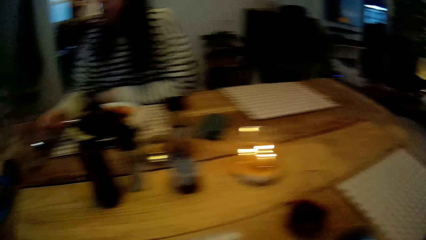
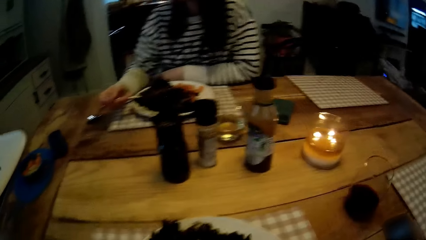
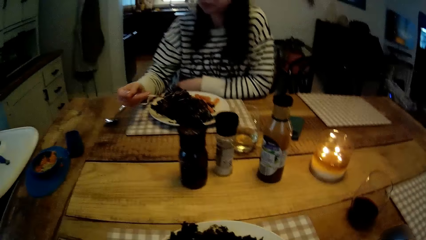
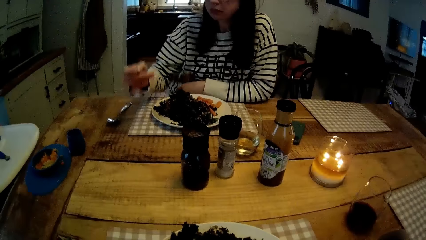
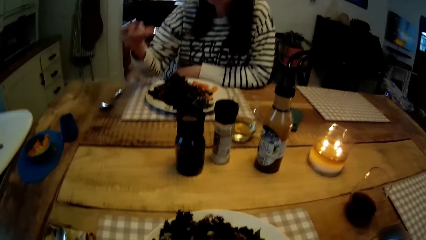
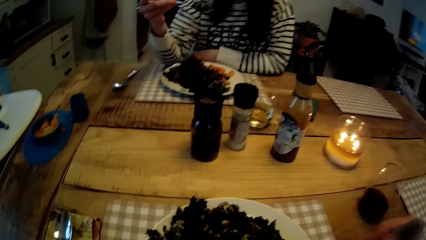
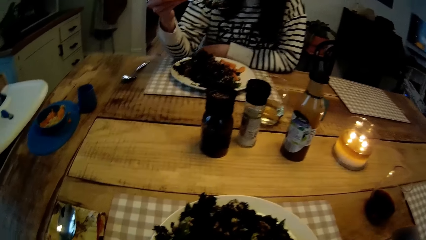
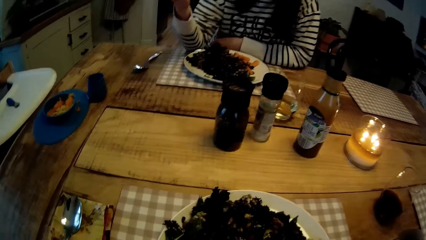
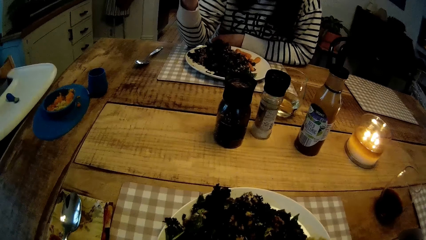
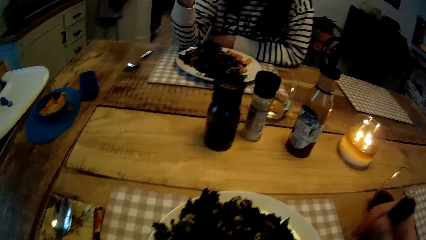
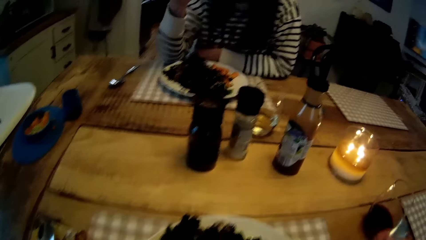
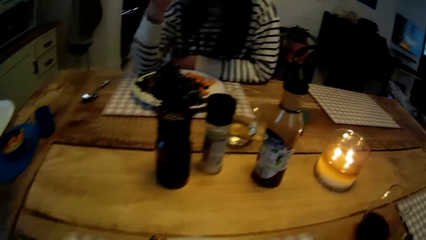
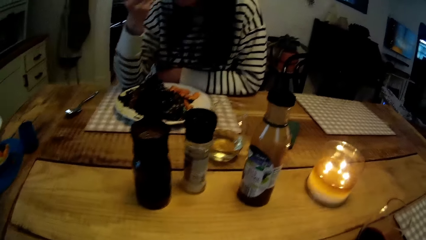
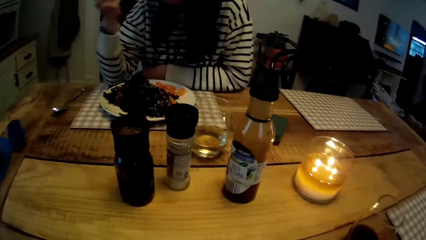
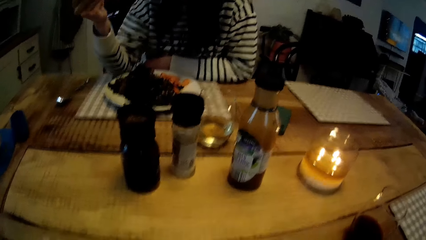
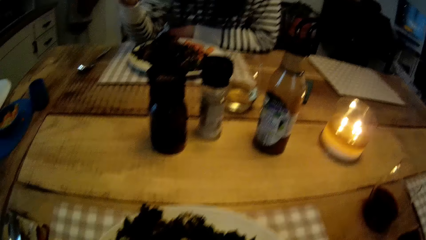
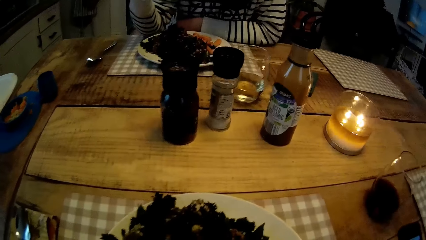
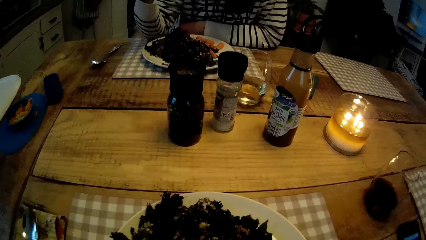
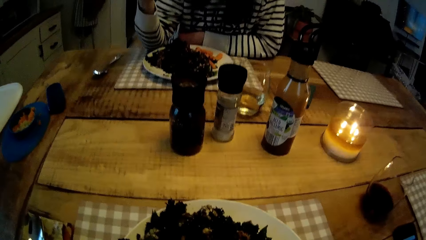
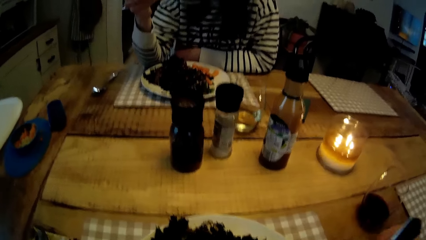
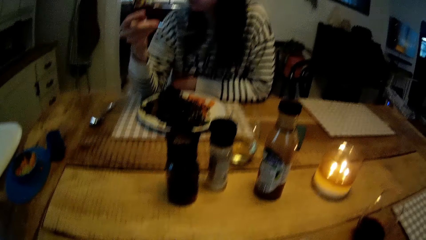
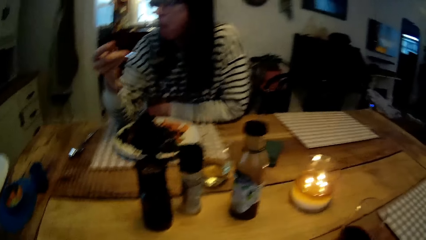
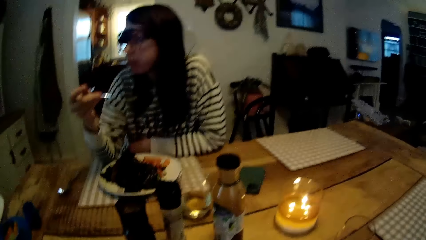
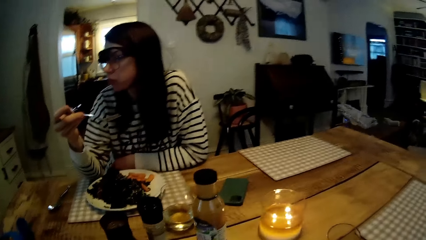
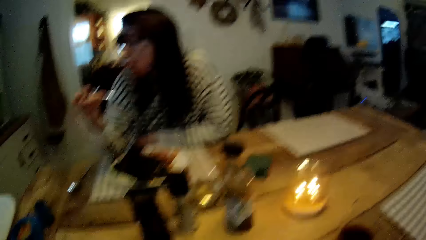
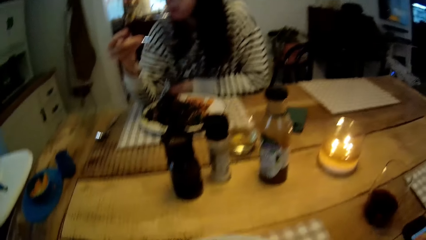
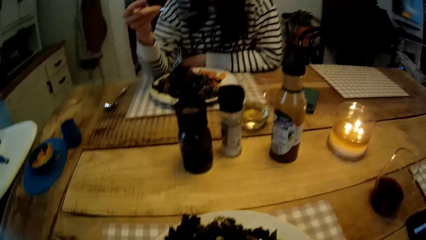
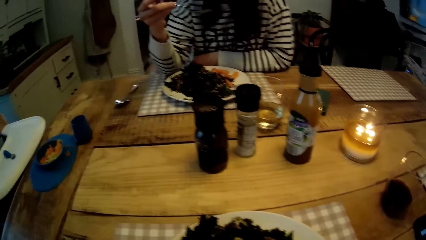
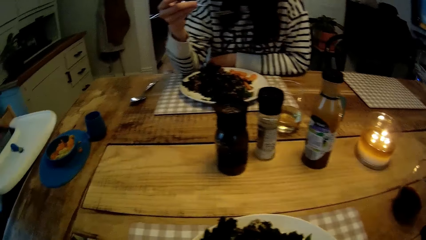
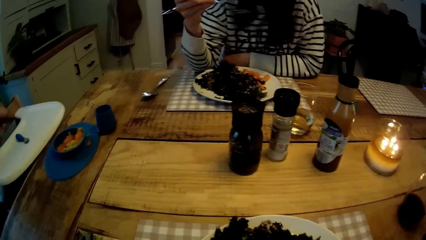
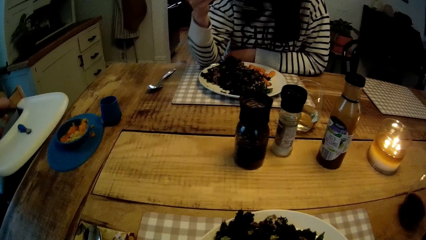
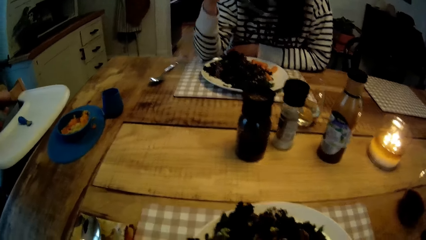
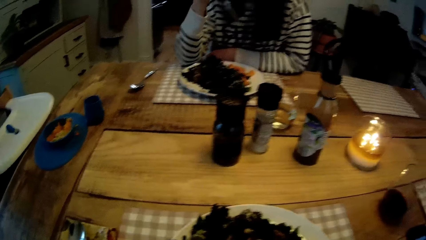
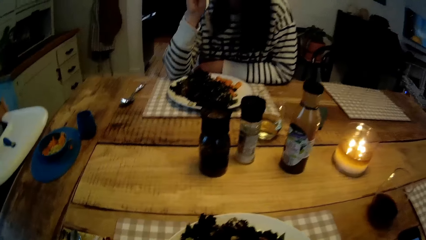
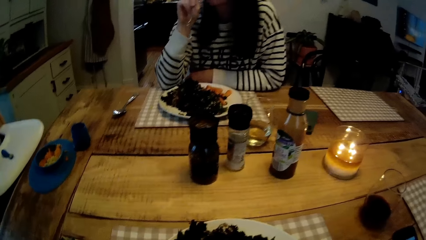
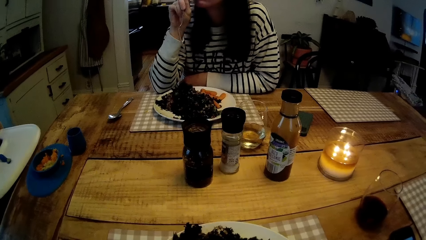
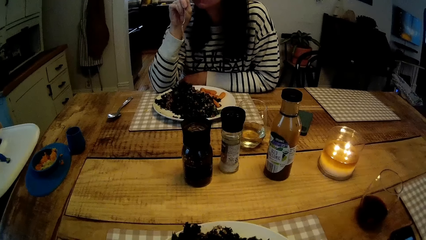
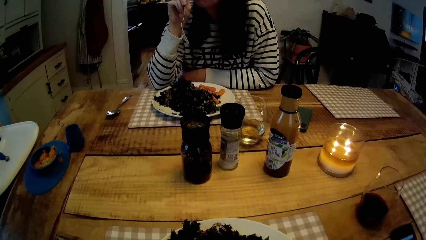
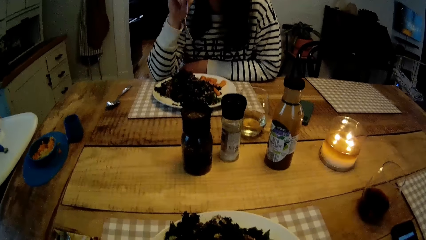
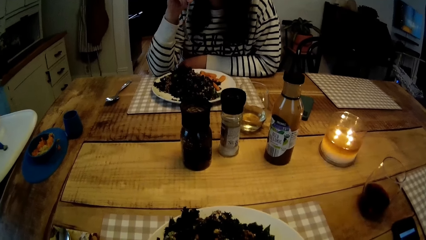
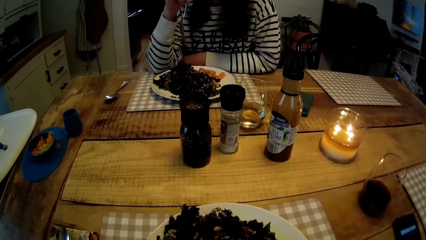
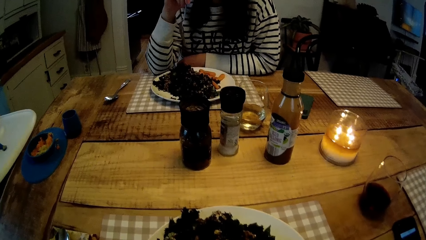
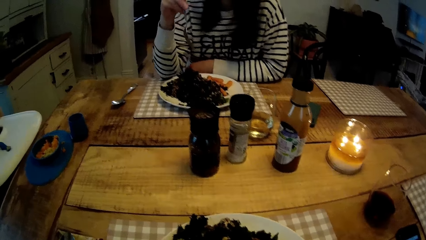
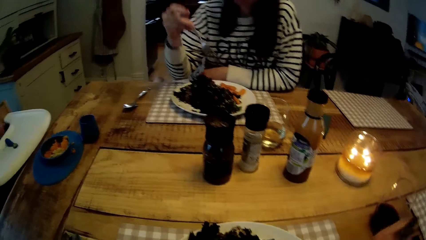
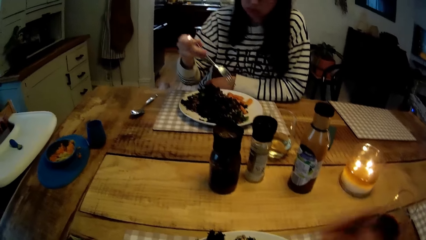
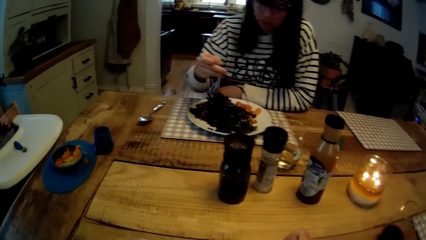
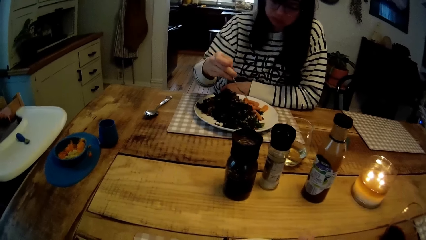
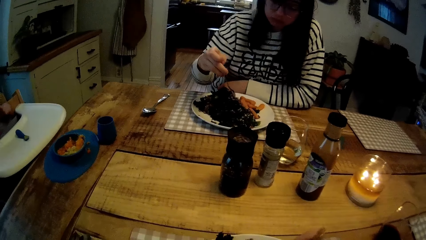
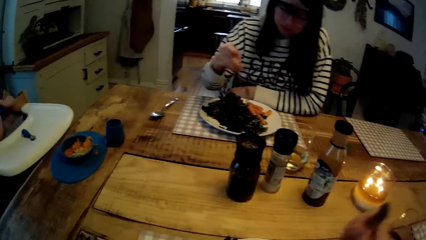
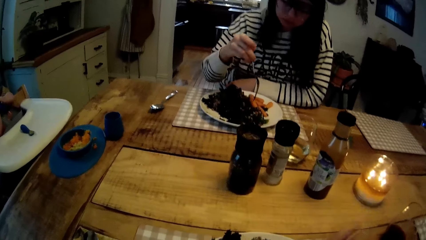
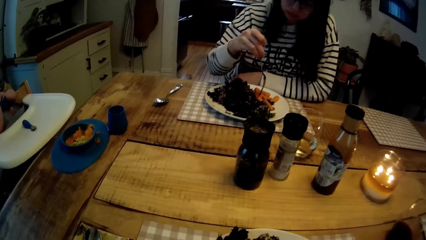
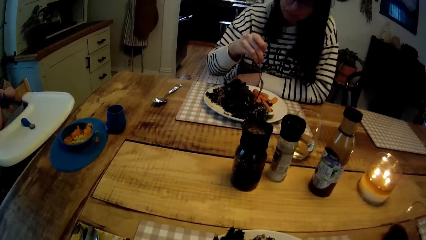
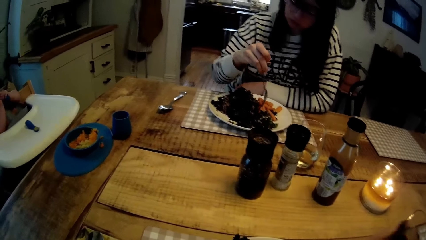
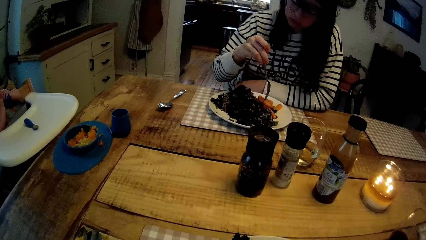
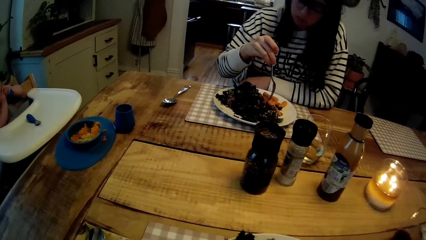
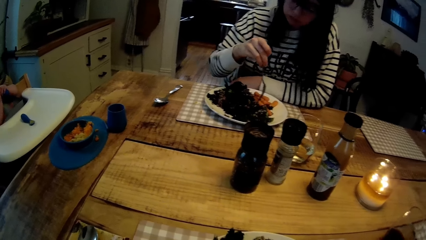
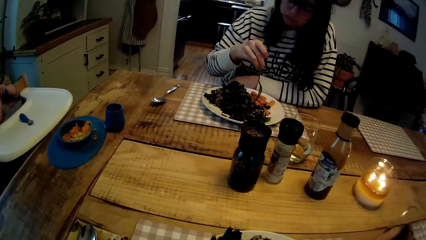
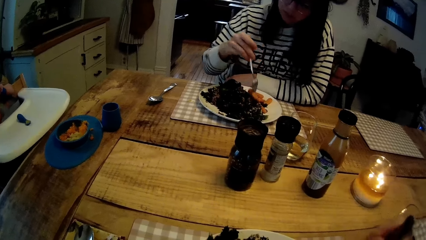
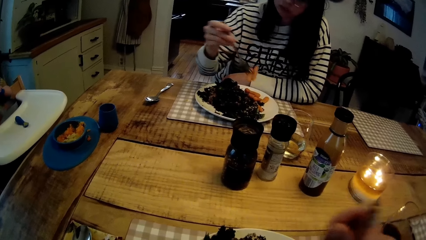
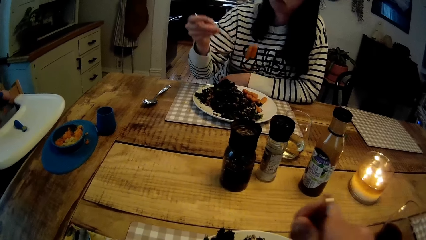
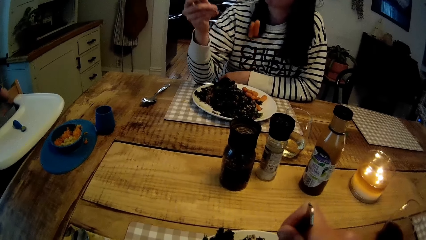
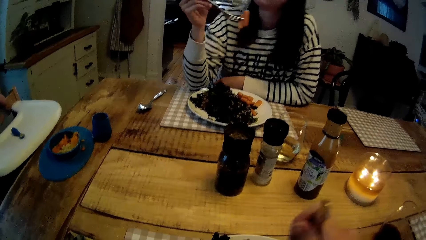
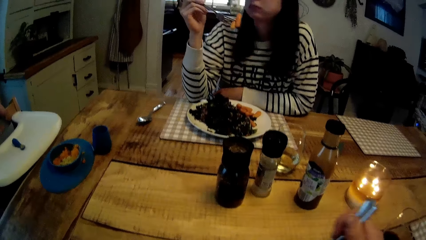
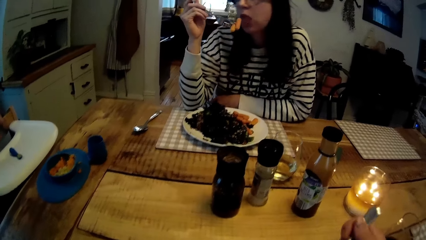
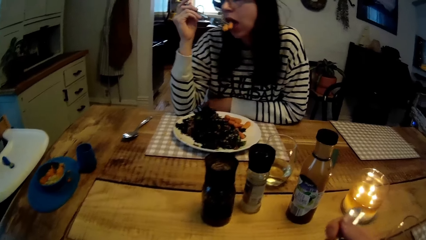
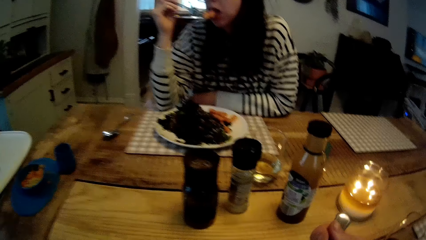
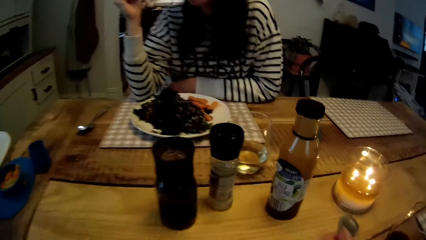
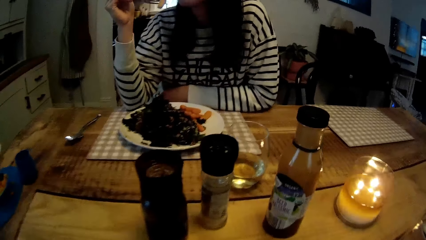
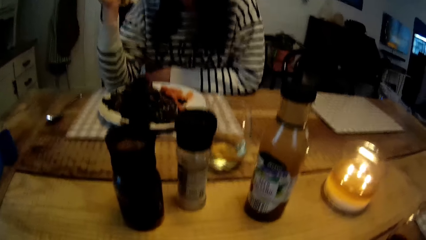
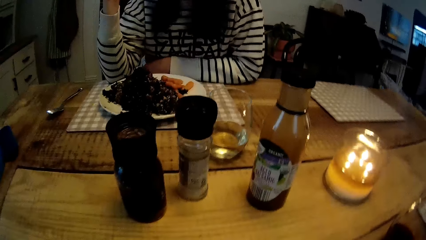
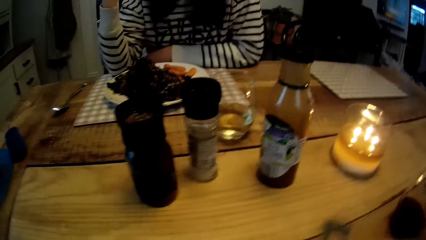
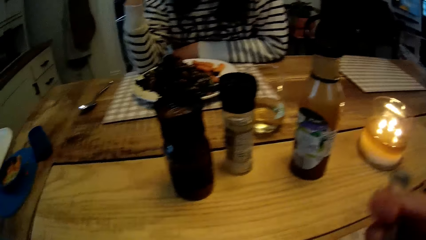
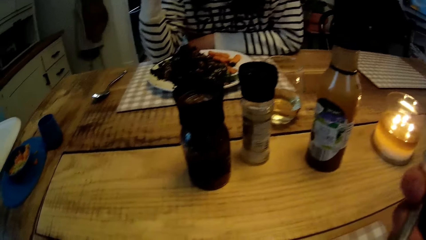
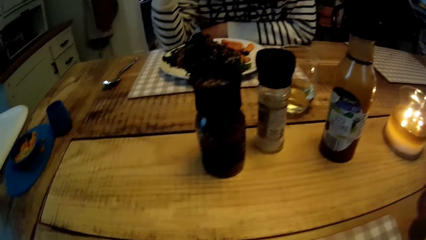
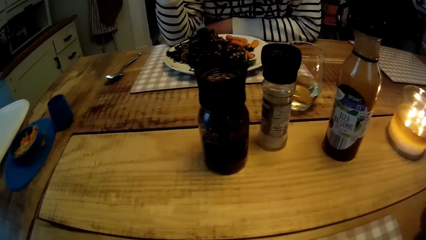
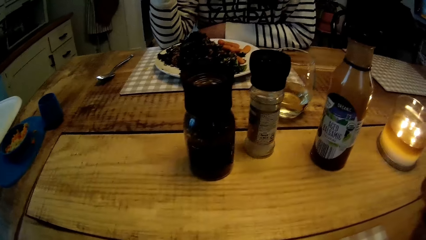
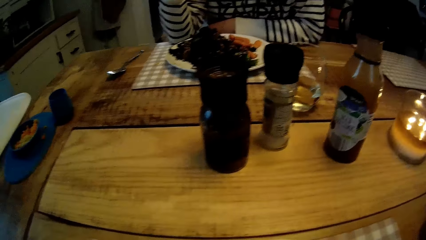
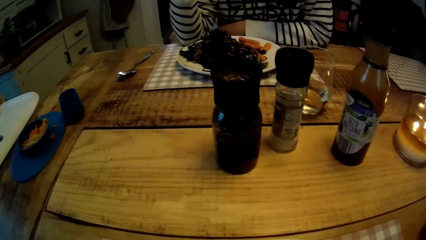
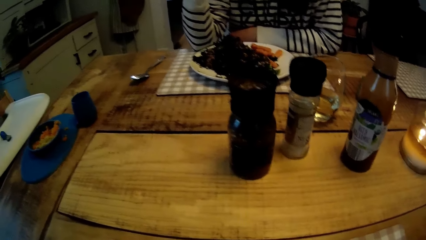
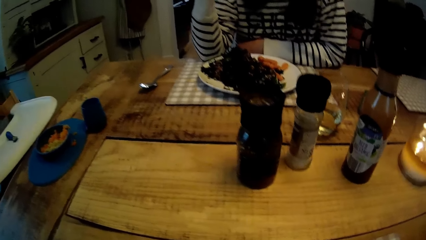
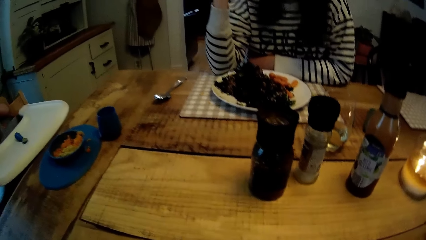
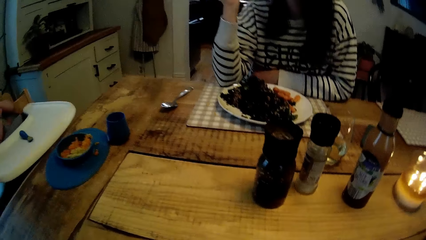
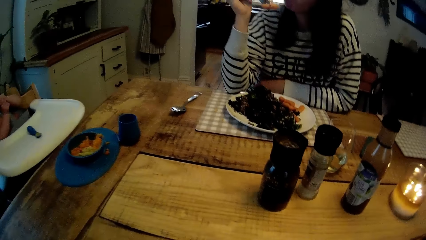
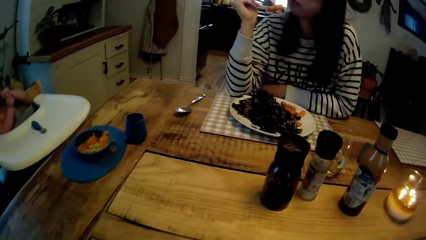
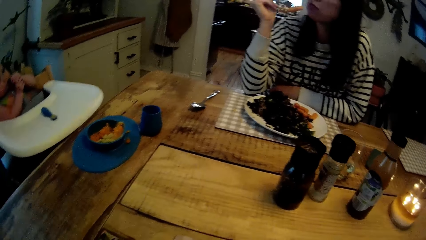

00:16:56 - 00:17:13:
The camera wearer picks up his cutlery from the table with his right hand. The woman eats the vegetable from the fork in her right hand. The camera wearer holds a spoon. He takes porridge from his plate with the cutlery in his right hand. The woman takes carrots from her plate with the fork in her right hand. The woman eats the carrots from the fork in her right hand. The camera wearer eats the porridge from the cutlery in his right hand.
